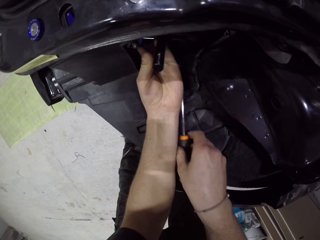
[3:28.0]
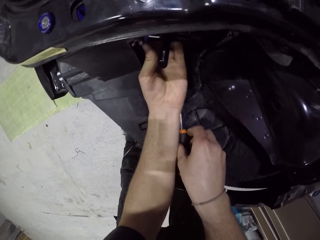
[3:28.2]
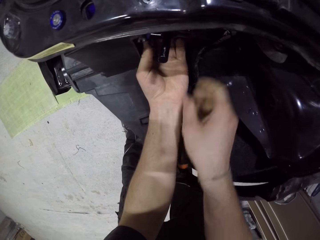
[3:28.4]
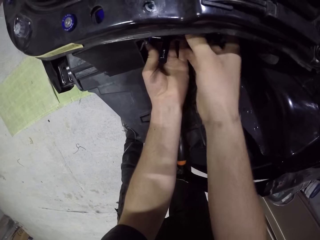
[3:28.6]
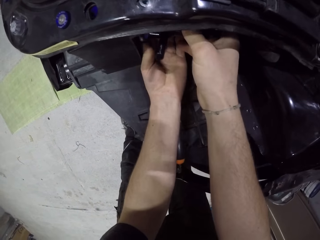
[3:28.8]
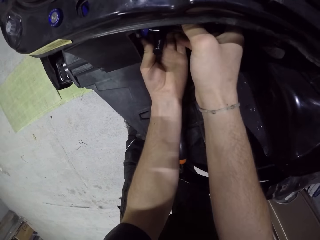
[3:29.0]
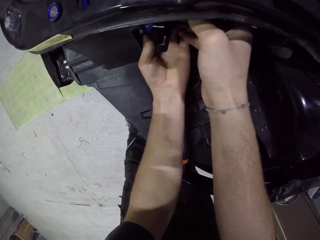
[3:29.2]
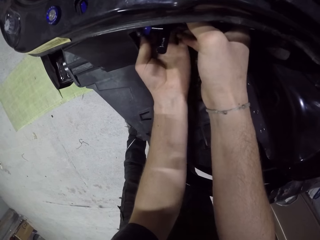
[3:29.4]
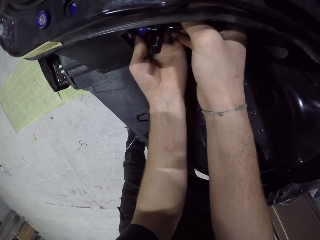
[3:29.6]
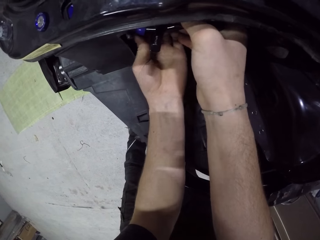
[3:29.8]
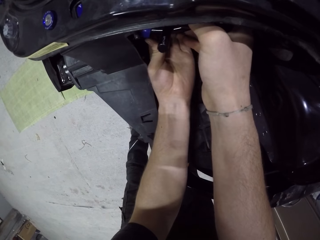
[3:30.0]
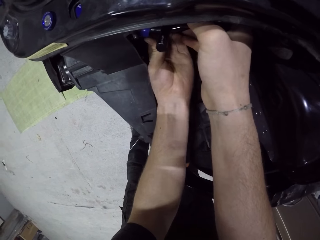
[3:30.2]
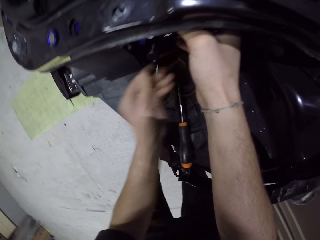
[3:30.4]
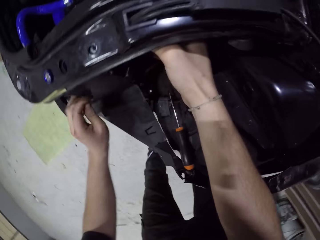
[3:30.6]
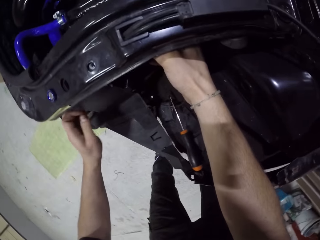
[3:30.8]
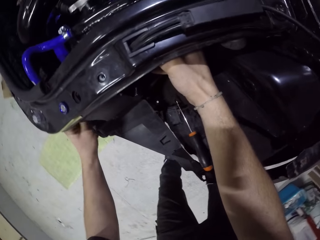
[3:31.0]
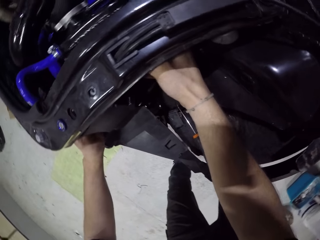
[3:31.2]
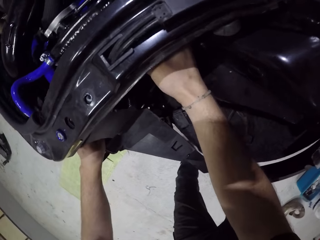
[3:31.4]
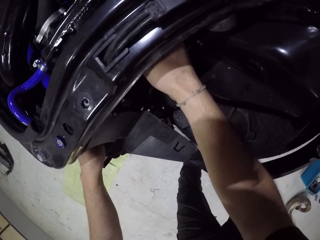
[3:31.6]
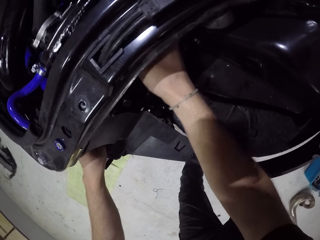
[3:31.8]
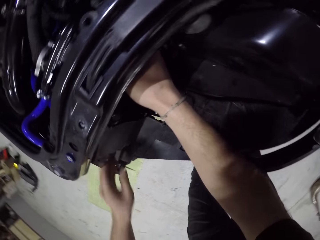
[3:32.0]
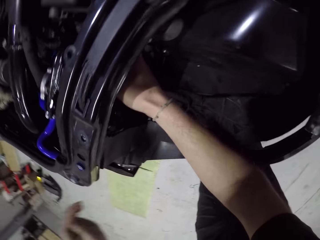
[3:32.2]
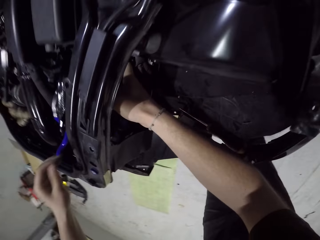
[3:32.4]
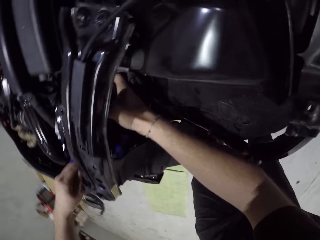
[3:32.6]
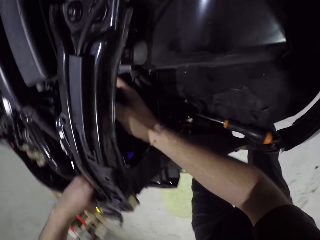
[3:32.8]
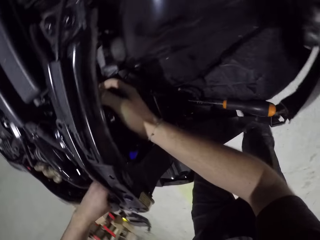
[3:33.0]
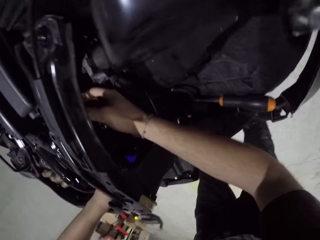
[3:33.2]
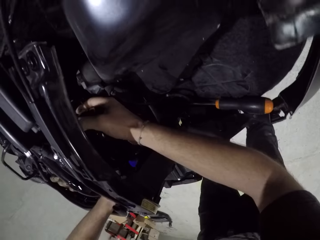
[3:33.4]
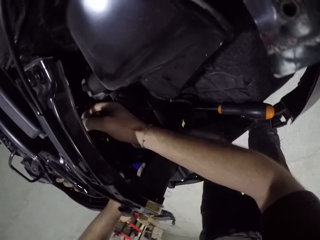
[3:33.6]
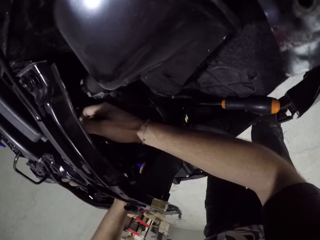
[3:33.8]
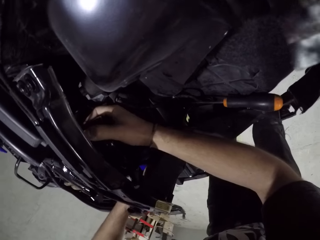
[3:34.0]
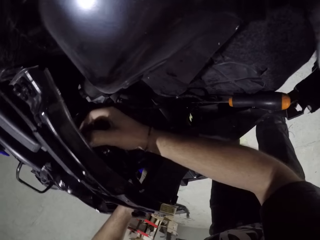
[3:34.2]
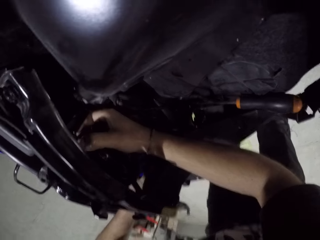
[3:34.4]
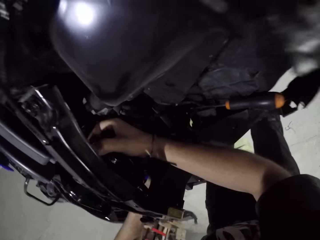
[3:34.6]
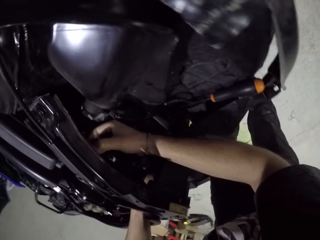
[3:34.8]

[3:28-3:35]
The camera wearer places the screwdriver in his right hand on the car. He fixes the car. He pulls the water tank in the car hood with both hands.

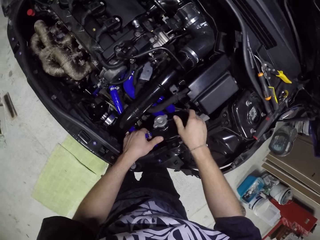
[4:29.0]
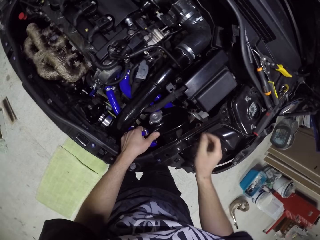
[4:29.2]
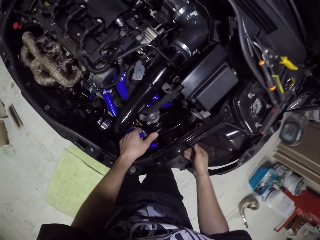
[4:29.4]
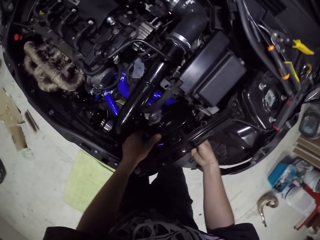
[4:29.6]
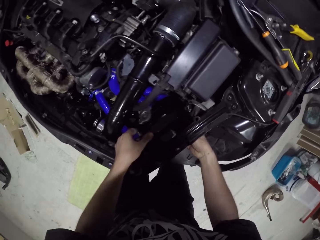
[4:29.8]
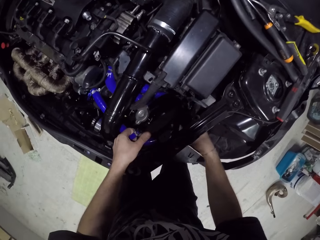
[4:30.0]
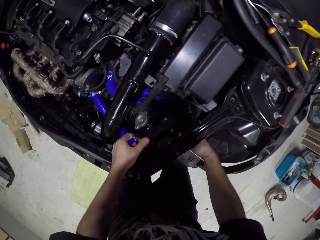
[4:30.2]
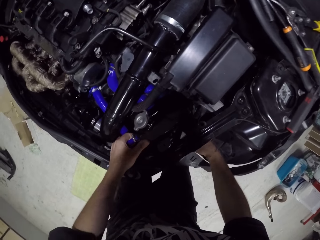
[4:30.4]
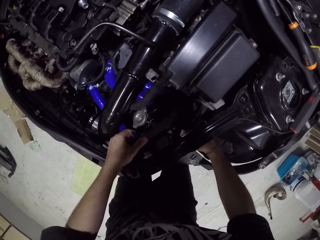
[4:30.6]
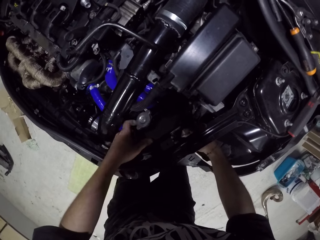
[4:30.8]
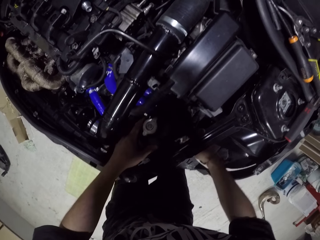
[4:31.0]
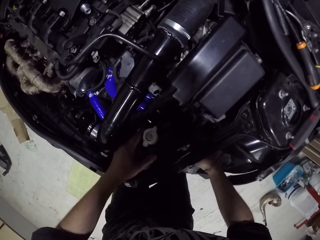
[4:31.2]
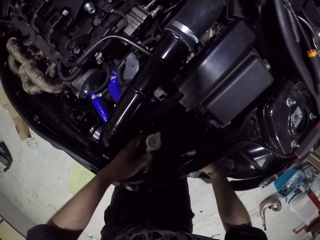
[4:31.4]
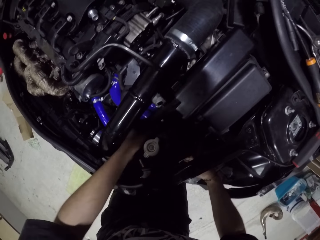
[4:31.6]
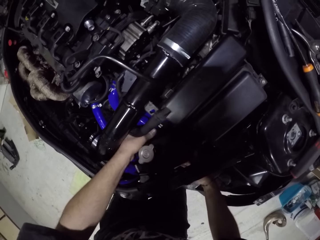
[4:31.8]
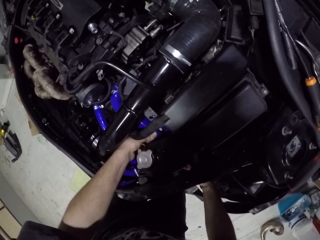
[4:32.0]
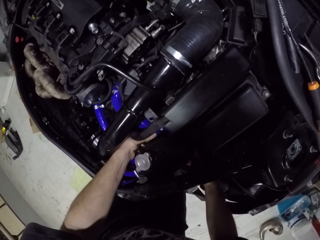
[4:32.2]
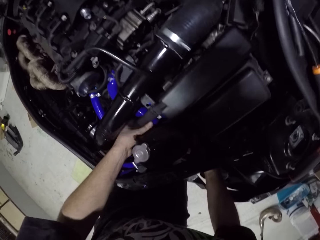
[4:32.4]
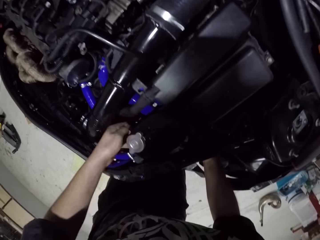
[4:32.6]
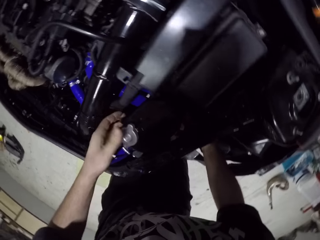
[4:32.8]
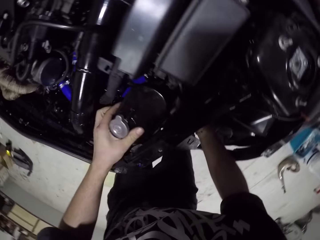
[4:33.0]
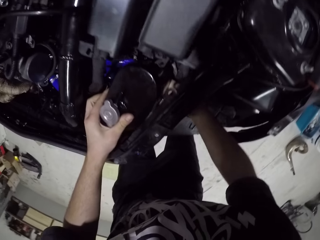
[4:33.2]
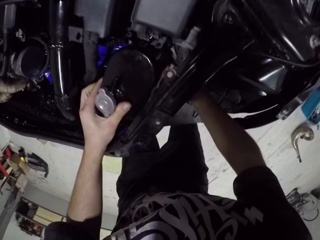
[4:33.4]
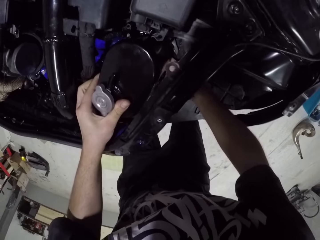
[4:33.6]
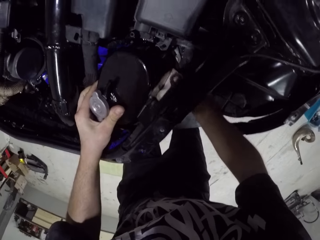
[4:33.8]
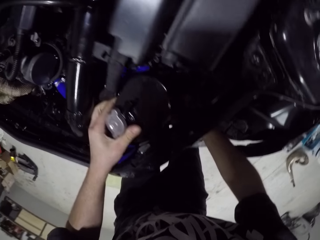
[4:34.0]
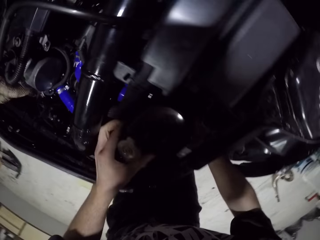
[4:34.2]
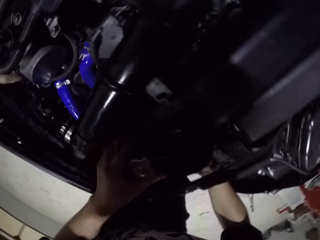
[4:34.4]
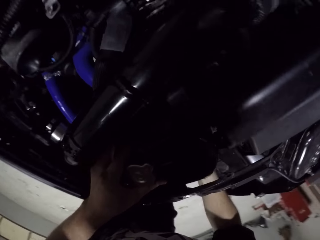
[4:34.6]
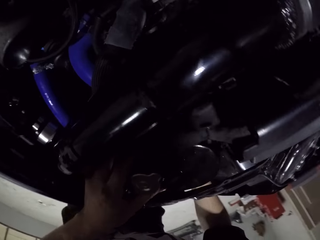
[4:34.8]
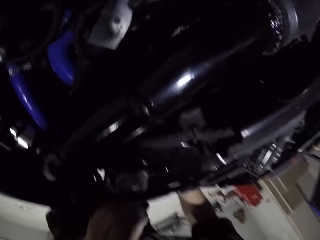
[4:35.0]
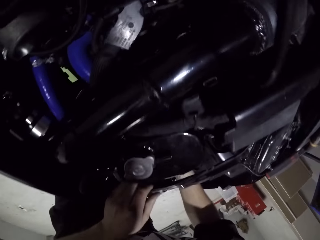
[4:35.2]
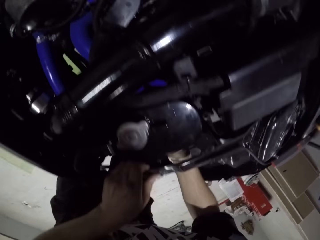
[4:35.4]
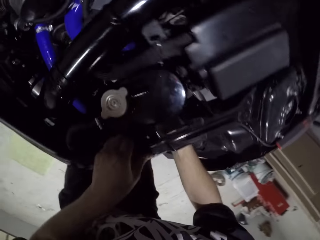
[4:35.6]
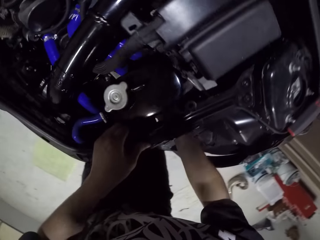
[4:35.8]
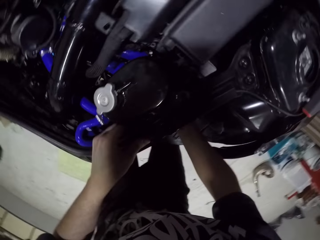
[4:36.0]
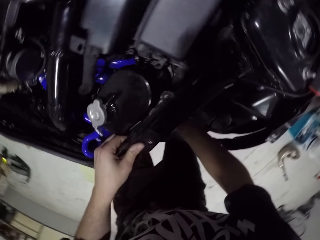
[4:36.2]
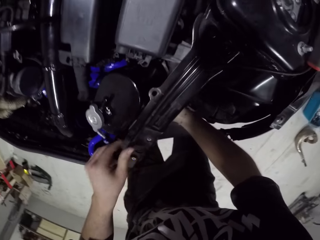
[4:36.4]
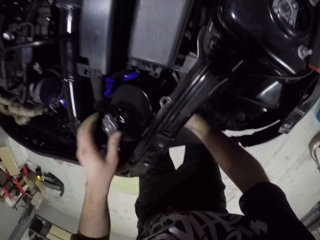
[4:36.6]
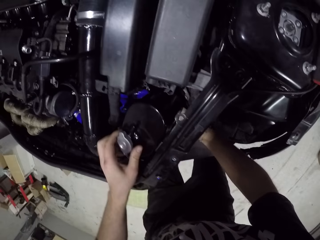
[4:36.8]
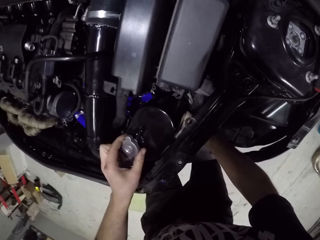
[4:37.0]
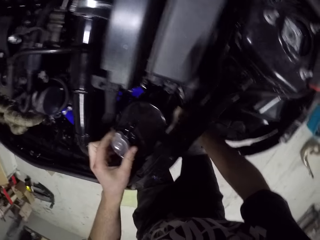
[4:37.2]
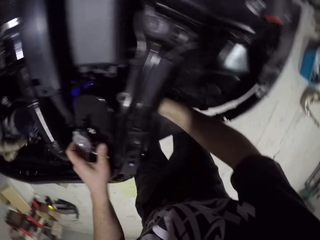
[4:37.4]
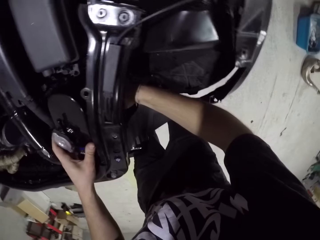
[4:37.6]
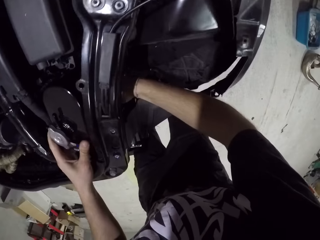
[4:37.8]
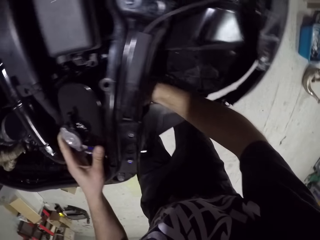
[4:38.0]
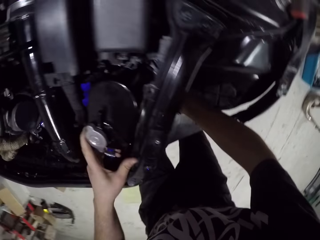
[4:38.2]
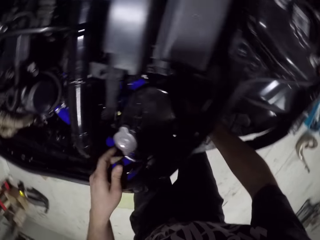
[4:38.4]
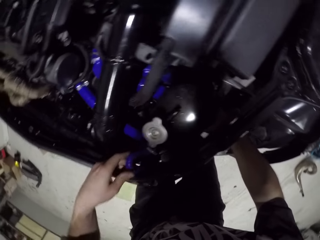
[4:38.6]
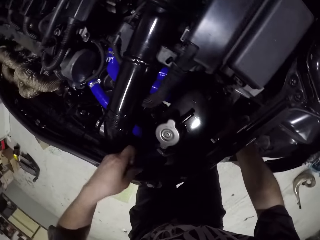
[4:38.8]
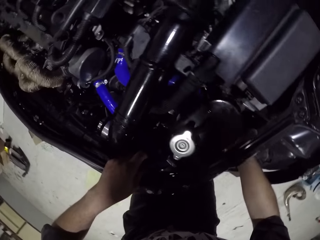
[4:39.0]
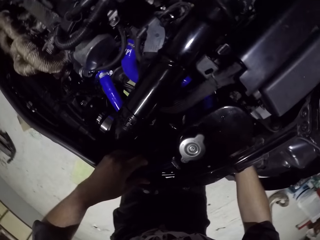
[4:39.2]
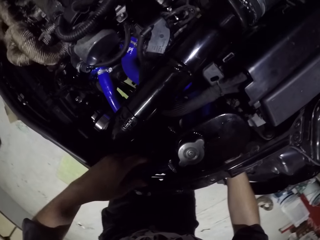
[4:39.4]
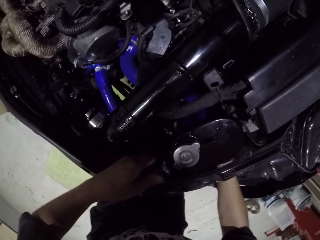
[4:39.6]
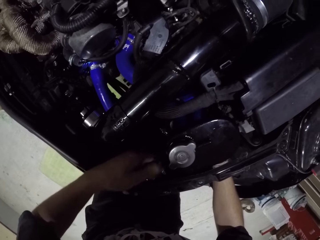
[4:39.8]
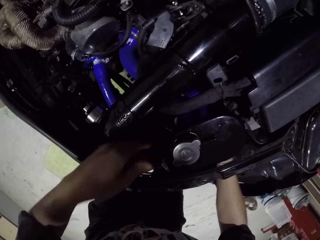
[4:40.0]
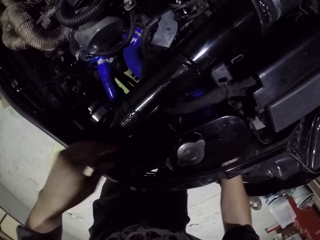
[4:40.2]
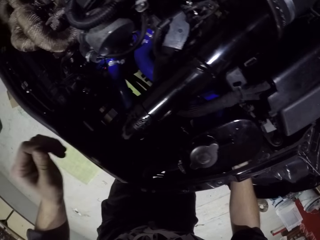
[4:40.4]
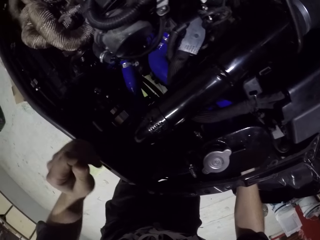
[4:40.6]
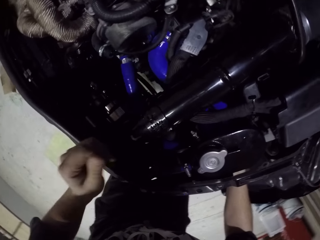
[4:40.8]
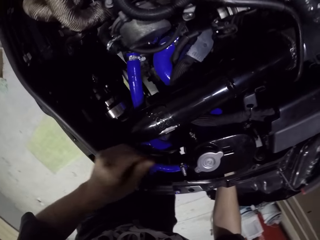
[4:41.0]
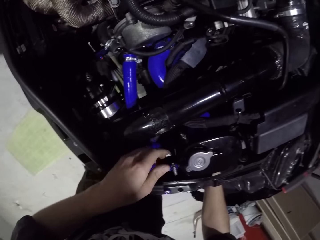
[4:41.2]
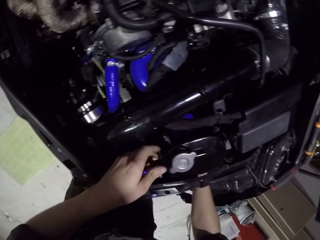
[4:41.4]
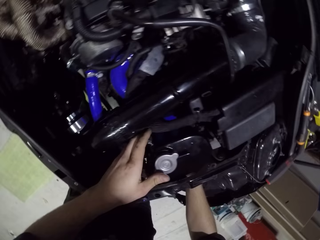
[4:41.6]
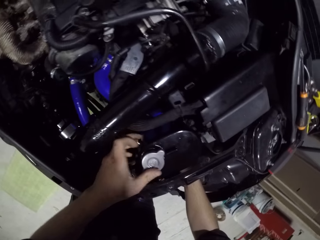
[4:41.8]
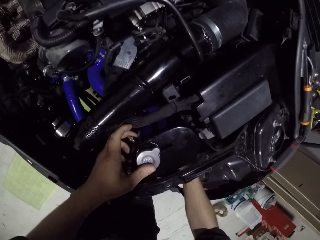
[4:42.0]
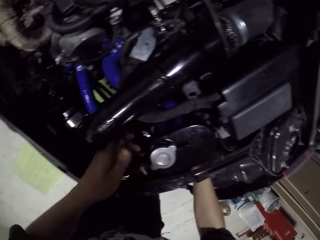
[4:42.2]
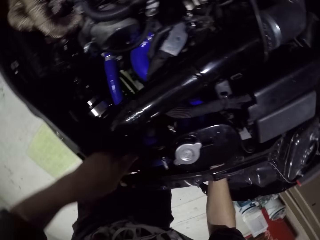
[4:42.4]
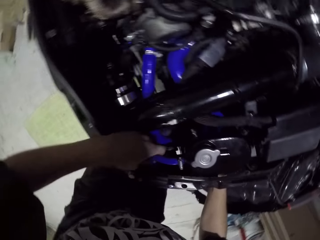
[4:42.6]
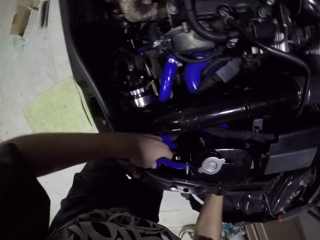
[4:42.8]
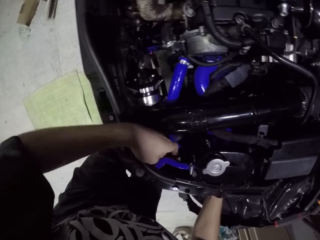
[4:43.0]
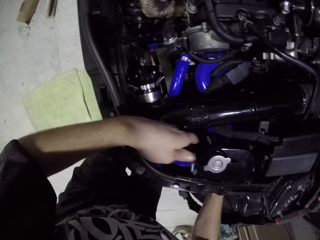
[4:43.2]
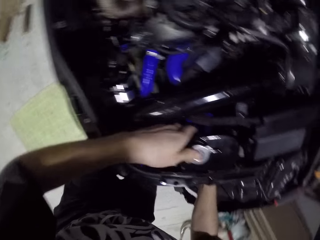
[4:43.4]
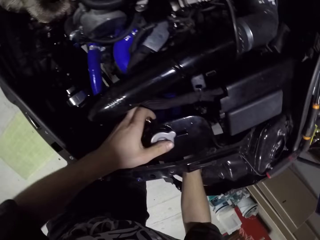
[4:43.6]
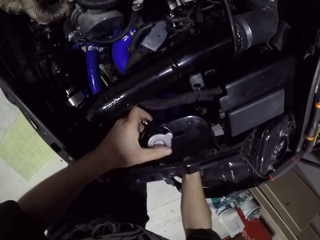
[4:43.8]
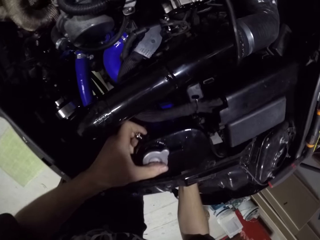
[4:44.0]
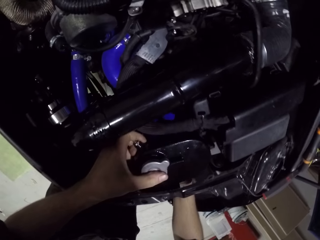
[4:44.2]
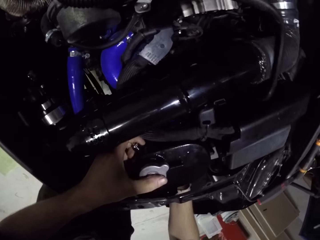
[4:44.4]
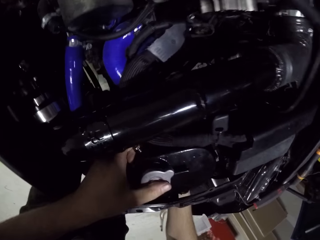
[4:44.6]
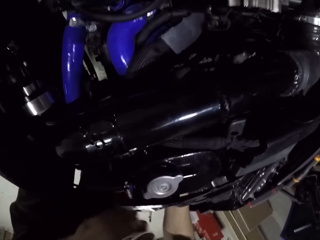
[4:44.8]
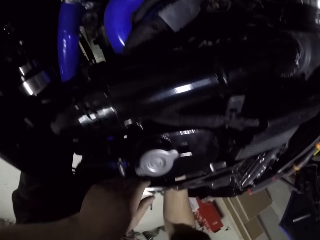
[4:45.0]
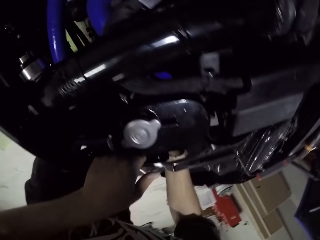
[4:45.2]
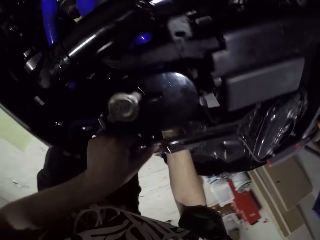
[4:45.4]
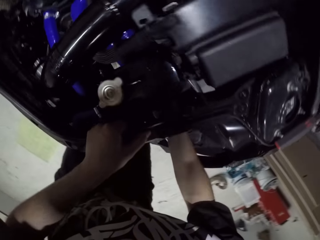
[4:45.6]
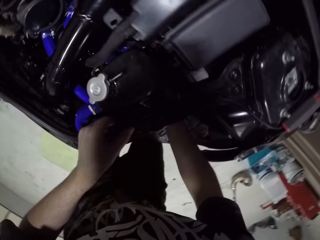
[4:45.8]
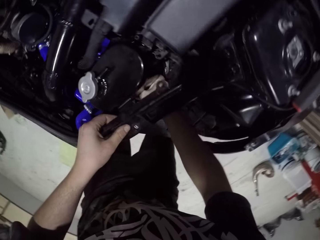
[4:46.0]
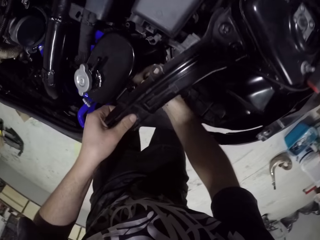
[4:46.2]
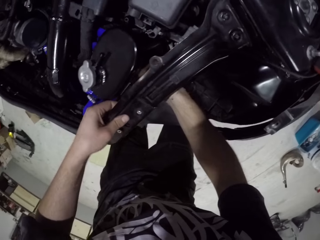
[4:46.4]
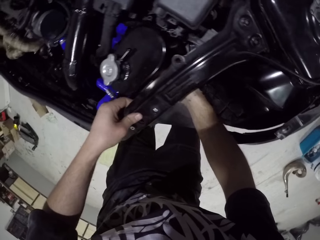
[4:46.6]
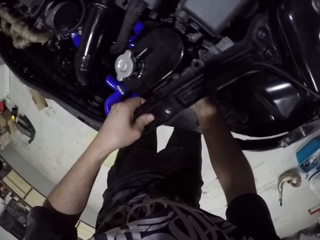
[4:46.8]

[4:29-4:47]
The camera wearer pulls the water tank in the car hood with both hands. He fixes the car. He cleans the car bonnet panel with his left hand.
